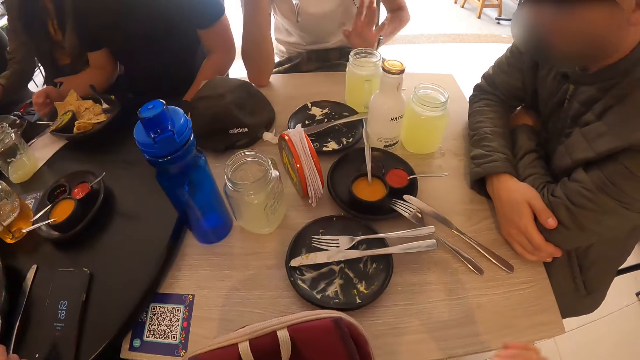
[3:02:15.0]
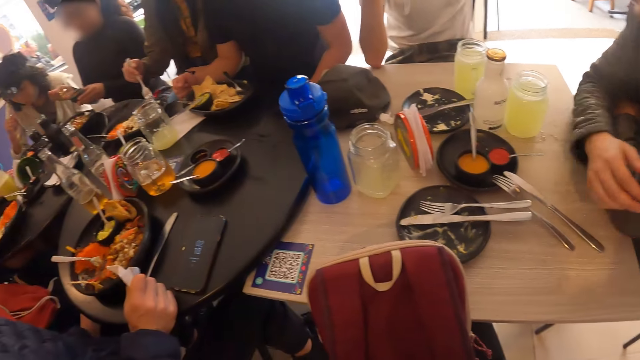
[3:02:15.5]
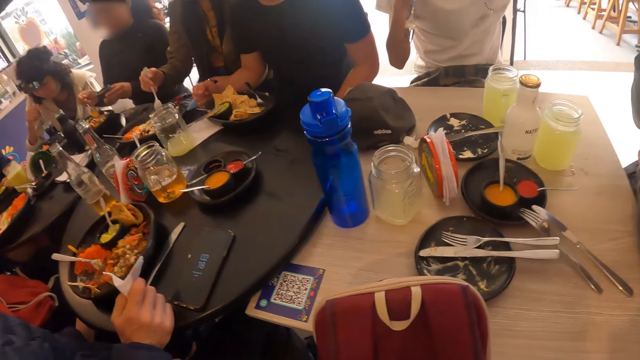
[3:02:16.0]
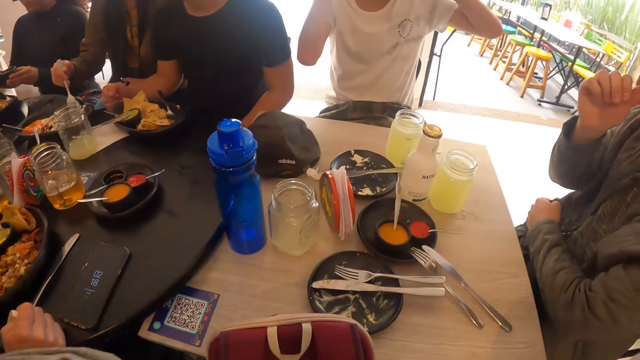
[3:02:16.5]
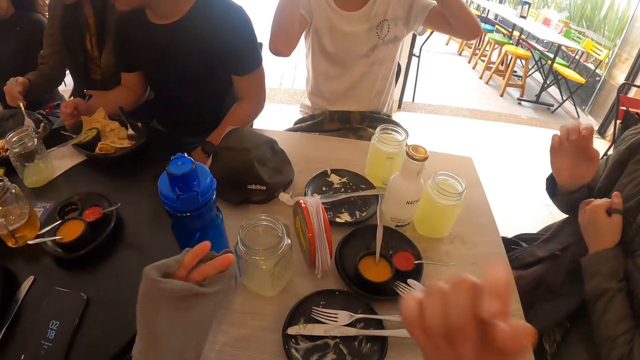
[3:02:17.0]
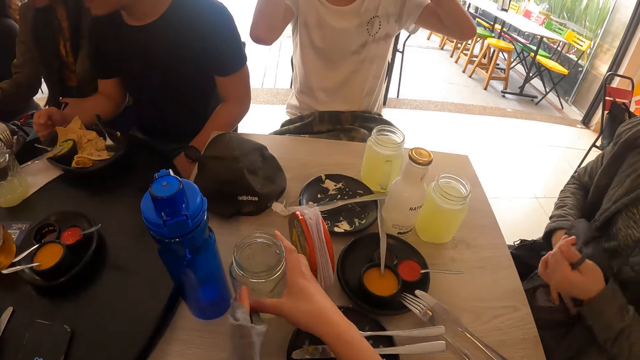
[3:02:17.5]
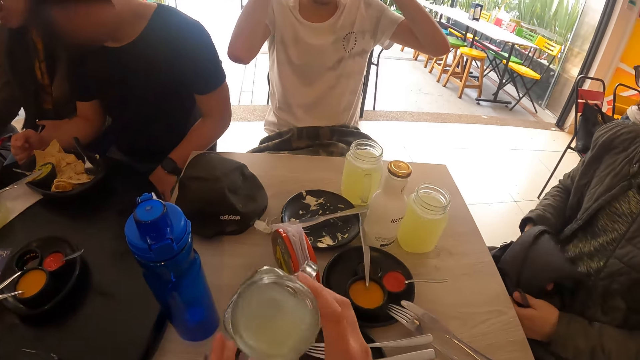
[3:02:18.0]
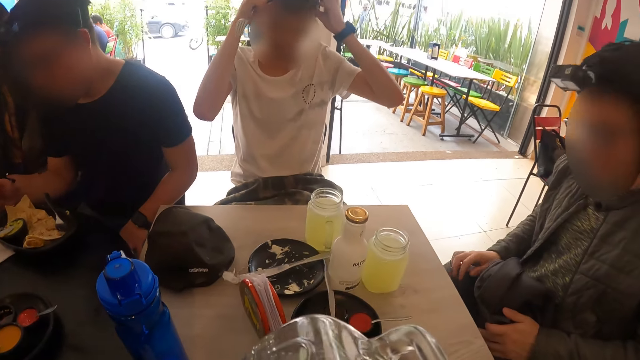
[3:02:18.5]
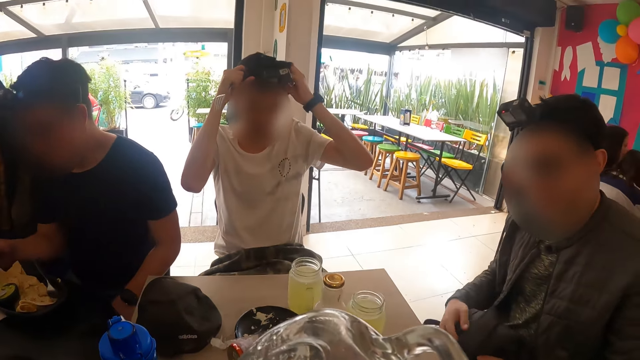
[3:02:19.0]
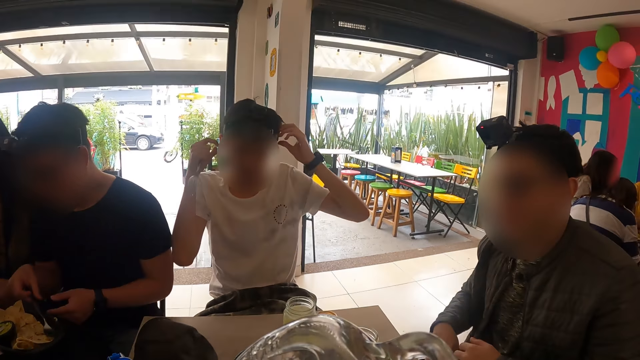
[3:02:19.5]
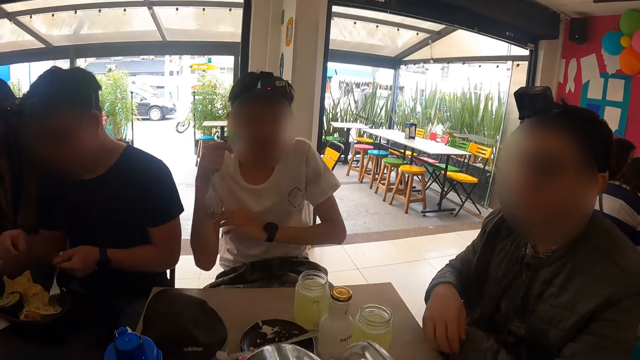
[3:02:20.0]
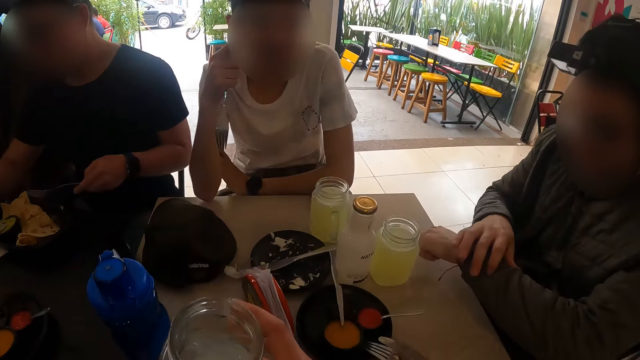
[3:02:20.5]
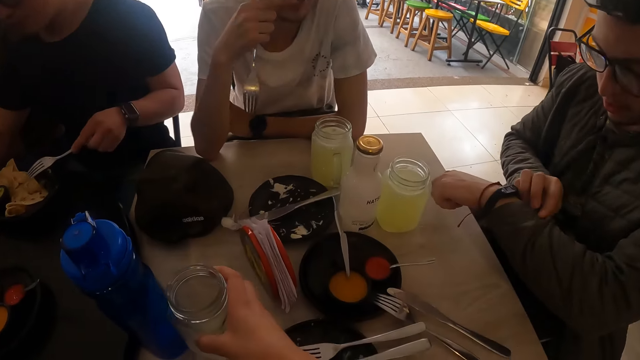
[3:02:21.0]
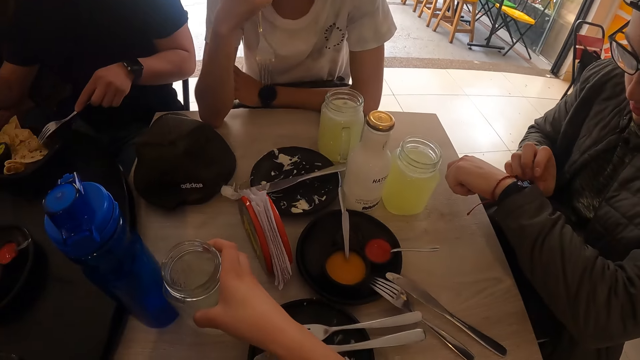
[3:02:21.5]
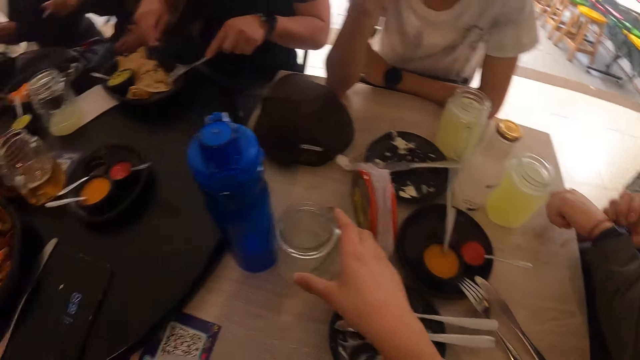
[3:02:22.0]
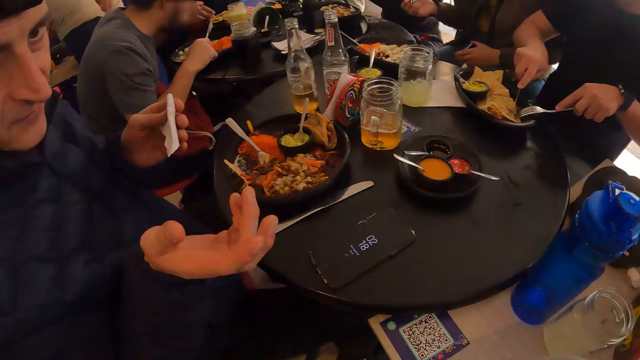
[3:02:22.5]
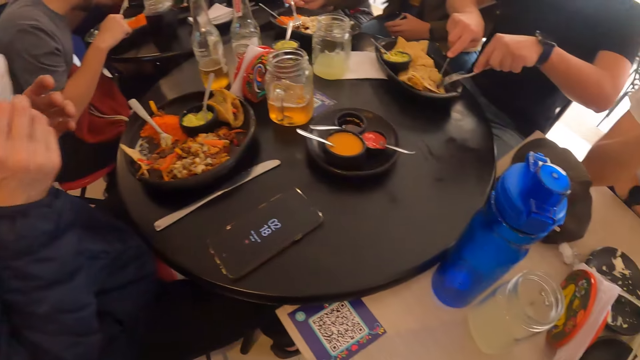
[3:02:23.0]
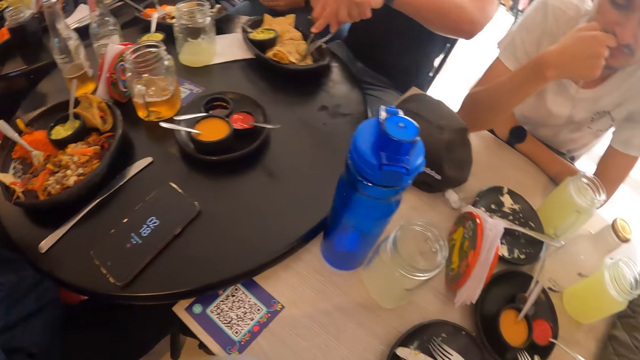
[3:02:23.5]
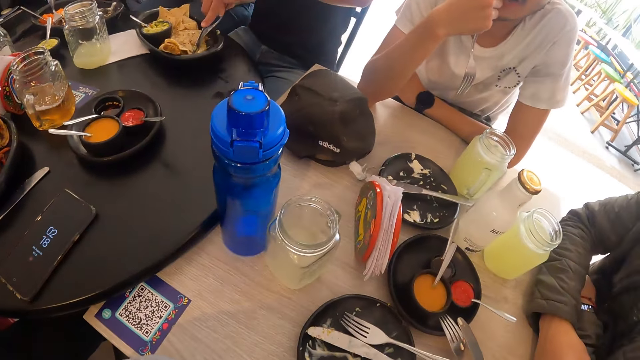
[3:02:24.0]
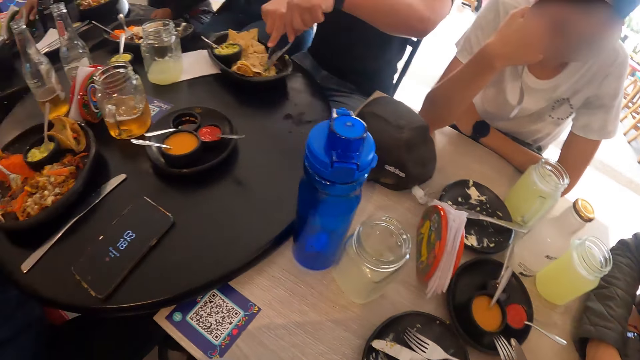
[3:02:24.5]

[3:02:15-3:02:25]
A man moves his hand. Another man moves his thumb to his face. The first man moves his hand to his head. The camera wearer picks up the glass on the table with her right hand. She drinks from the glass in her right hand. The first man adjusts the camera with both hands. A third man picks up a fork from the plate on the table with his left hand. The camera wearer drops the glass in her right hand on the table. The third man eats food from a plate on the table with a fork and knife in both hands. A fourth man interacts with the camera wearer. The third man cuts the tortilla with the knife.

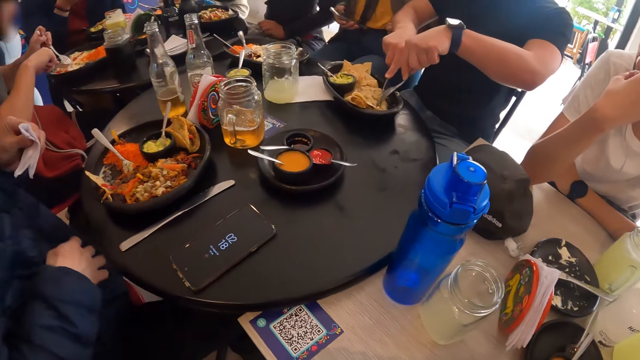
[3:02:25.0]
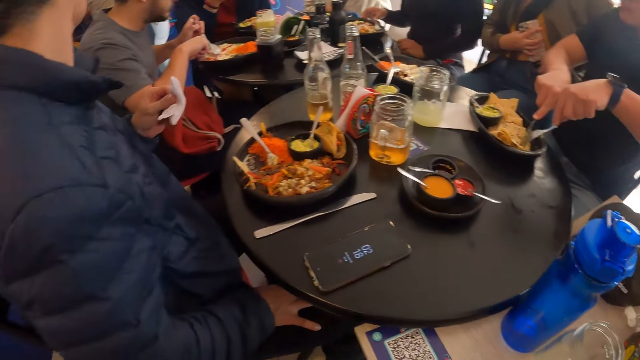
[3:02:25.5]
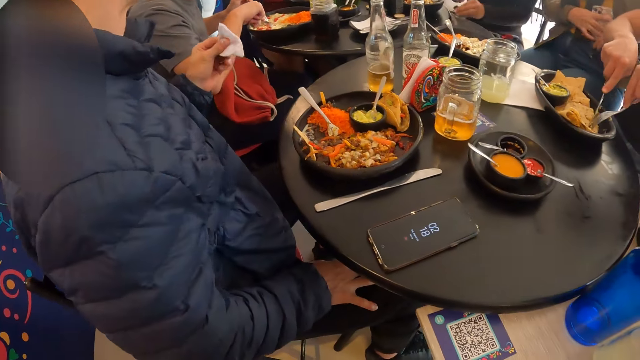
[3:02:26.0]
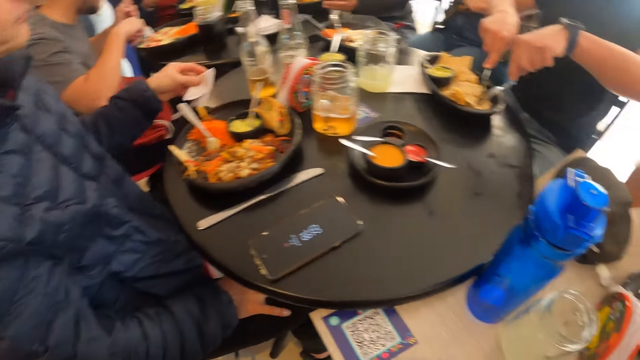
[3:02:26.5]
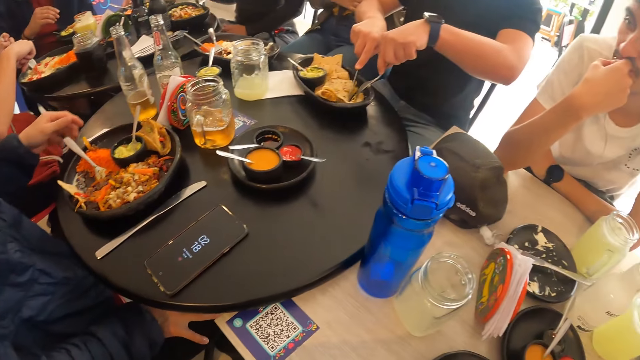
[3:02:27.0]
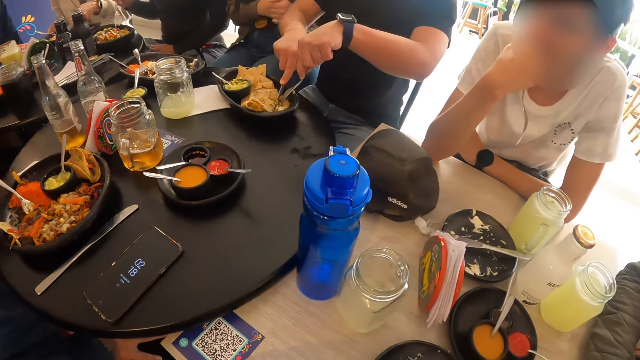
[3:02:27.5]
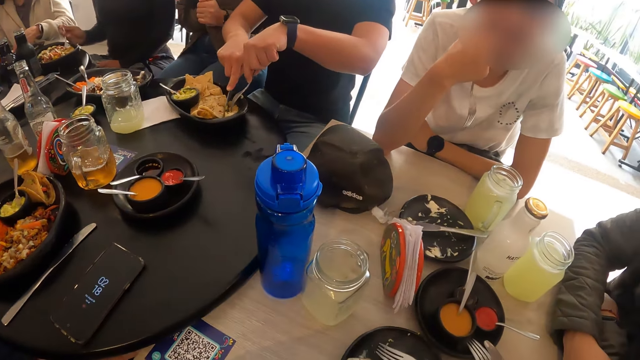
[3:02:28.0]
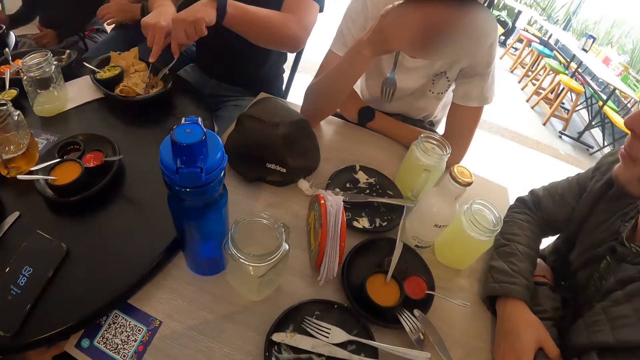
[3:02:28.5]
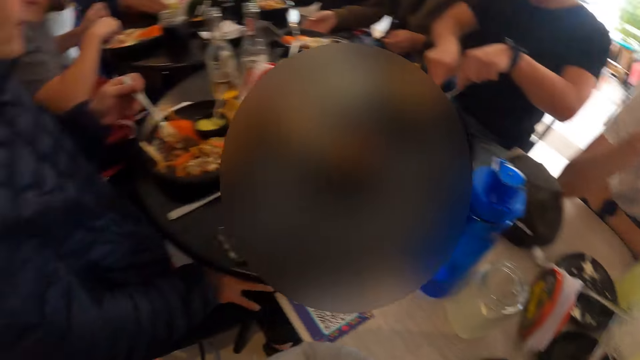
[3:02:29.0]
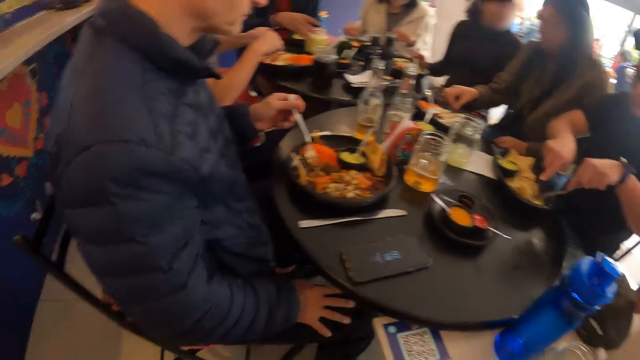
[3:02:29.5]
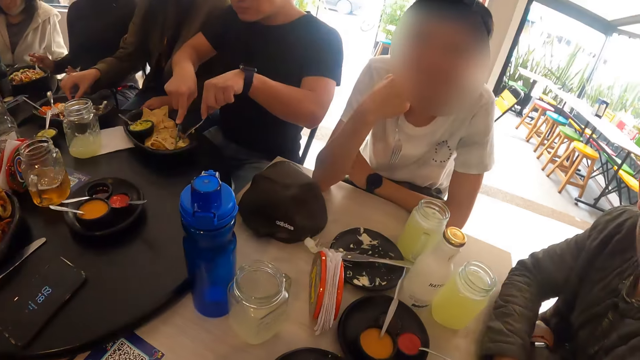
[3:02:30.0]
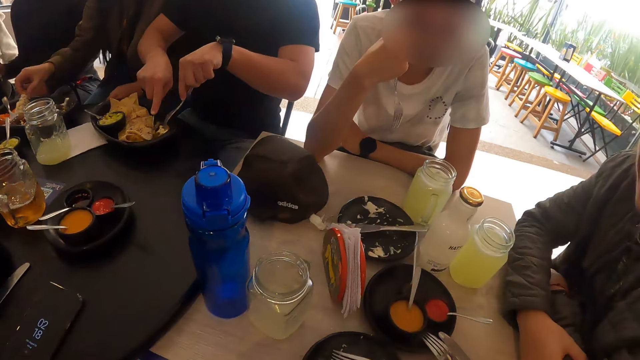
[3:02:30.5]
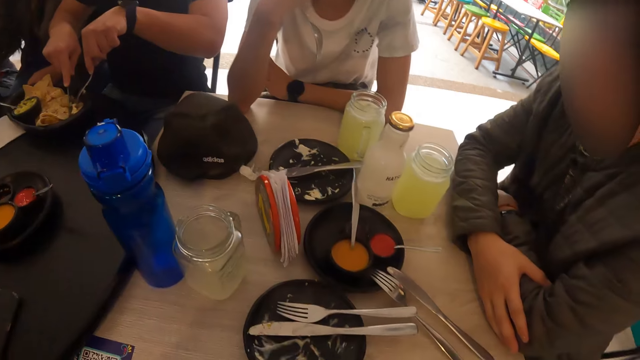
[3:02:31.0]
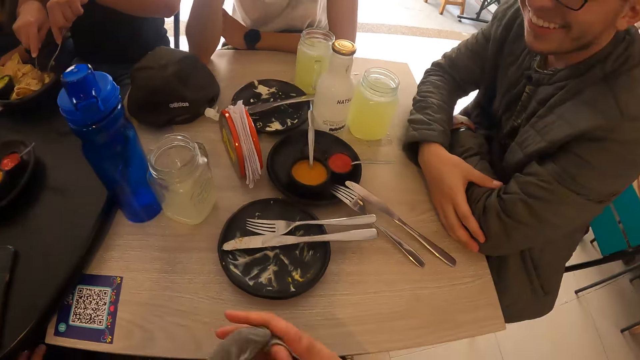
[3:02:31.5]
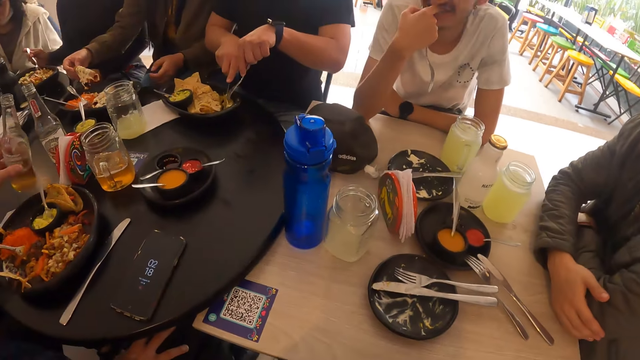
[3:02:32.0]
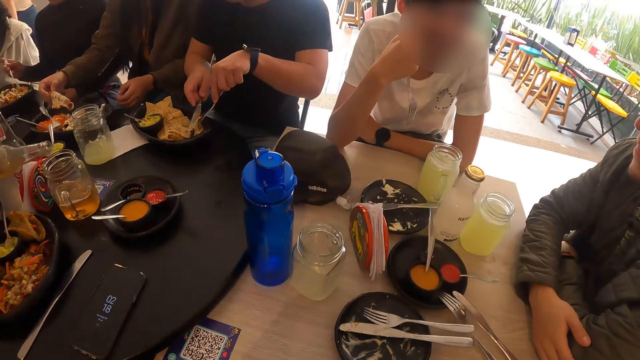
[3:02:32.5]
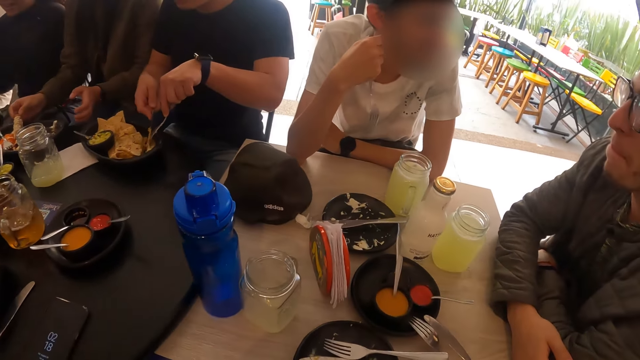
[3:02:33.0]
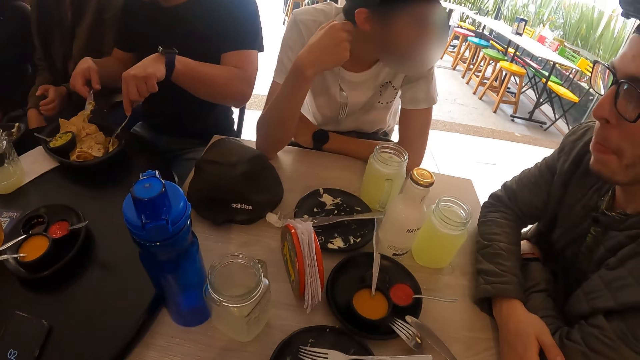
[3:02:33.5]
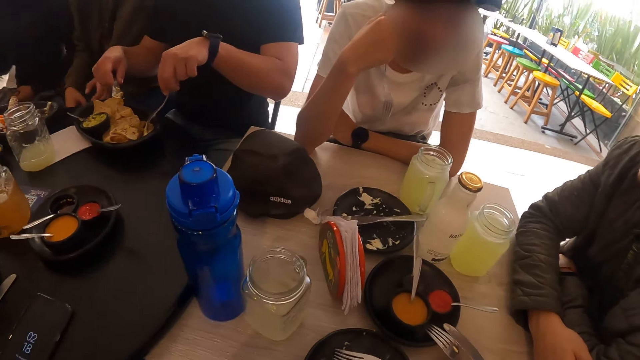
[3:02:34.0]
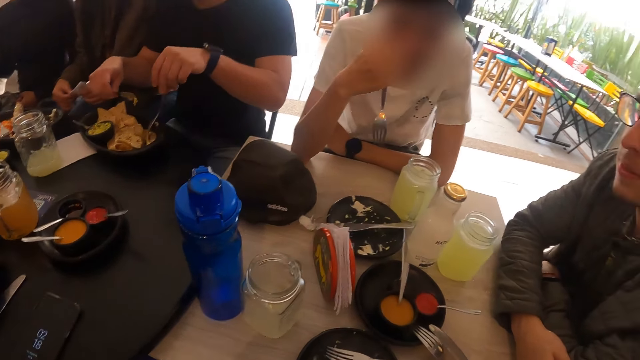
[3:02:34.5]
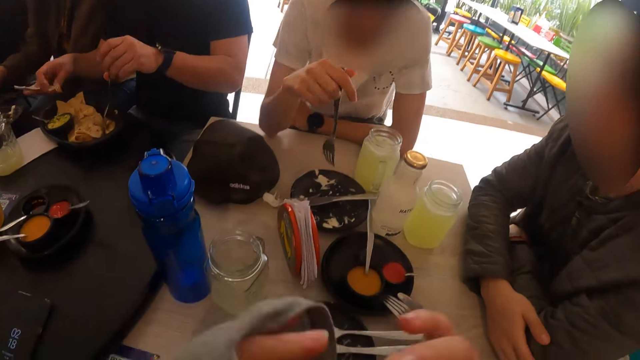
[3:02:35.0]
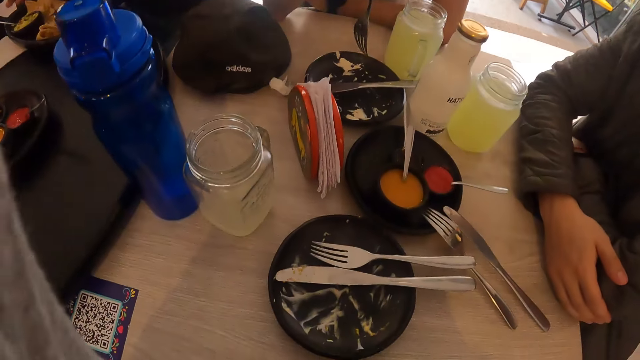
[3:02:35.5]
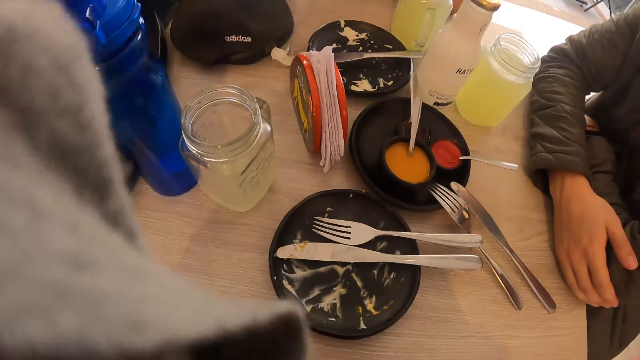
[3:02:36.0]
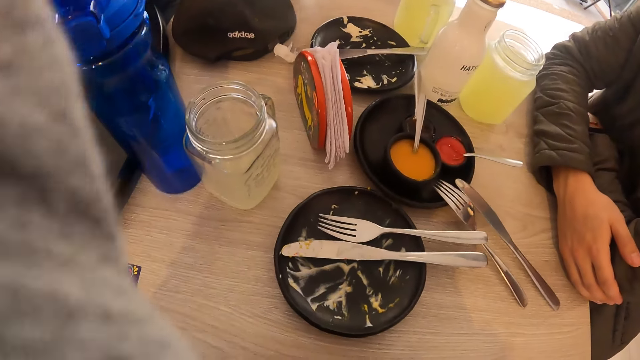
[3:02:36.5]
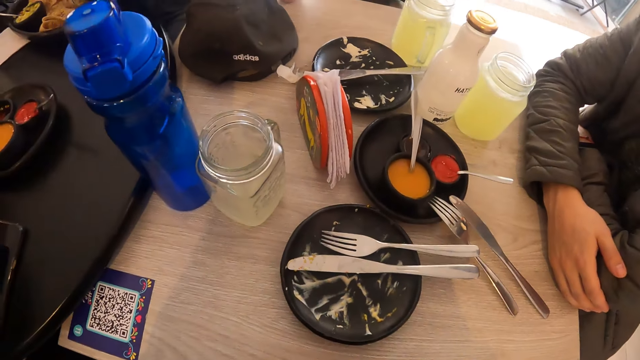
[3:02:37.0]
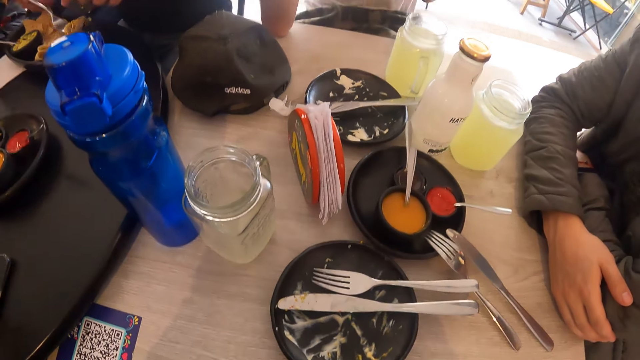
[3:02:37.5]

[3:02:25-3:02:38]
A man turns his head and drops the serviette on the table. Another man cuts the tortilla with the knife. The camera wearer looks around the table. He interacts with a third man. The second man pours a drink in the mason jar. The camera wearer lifts his hands.
